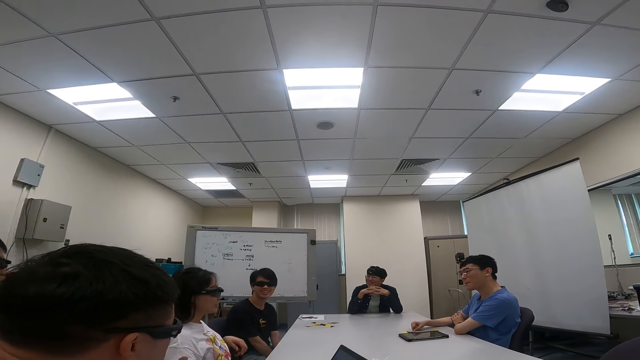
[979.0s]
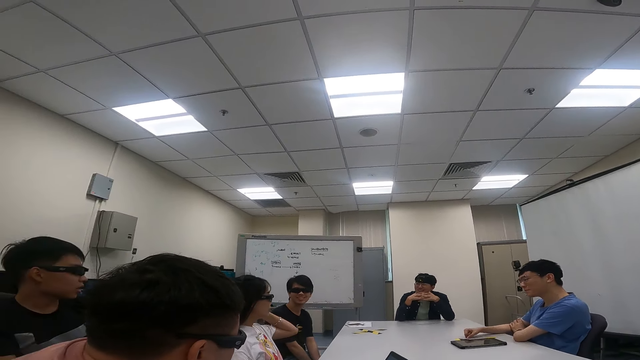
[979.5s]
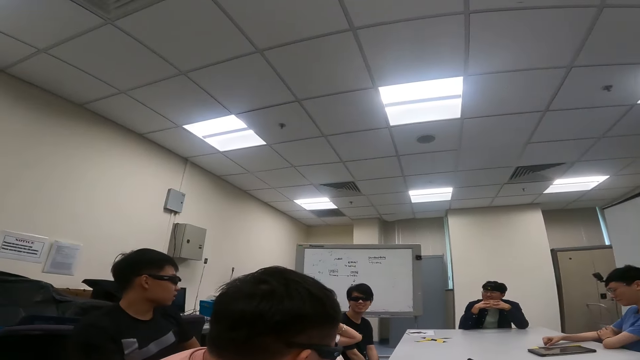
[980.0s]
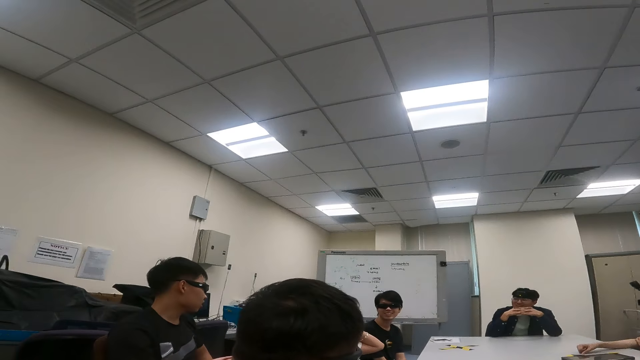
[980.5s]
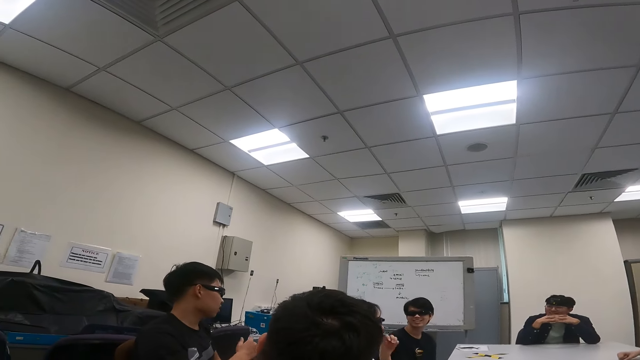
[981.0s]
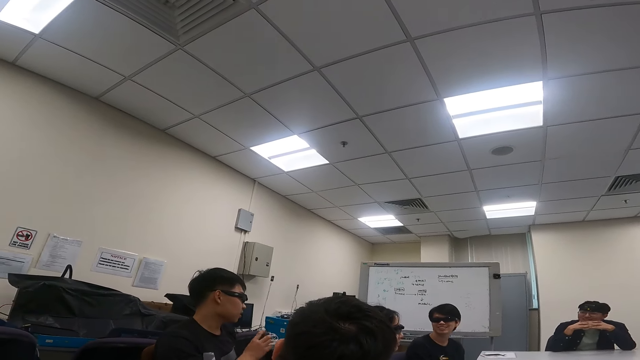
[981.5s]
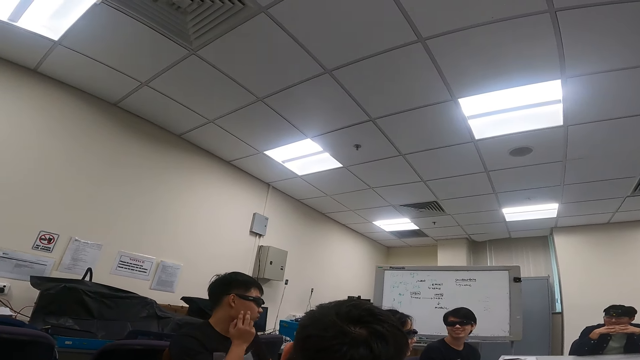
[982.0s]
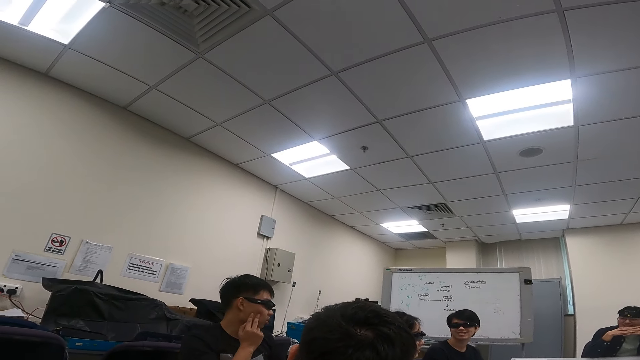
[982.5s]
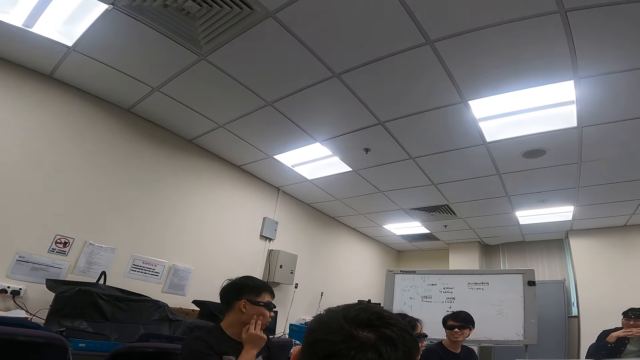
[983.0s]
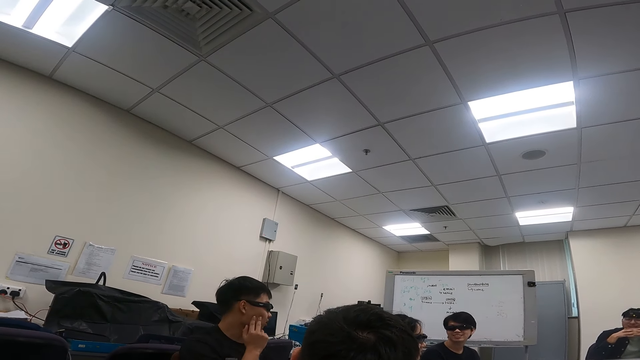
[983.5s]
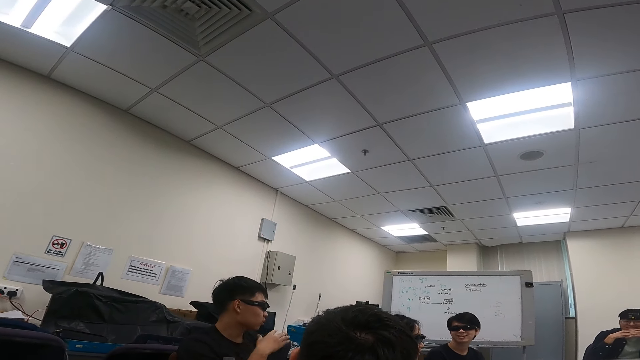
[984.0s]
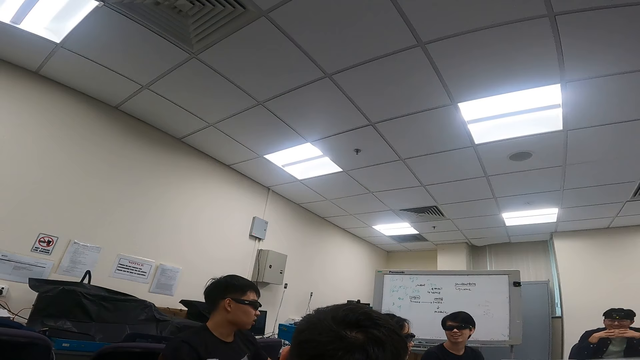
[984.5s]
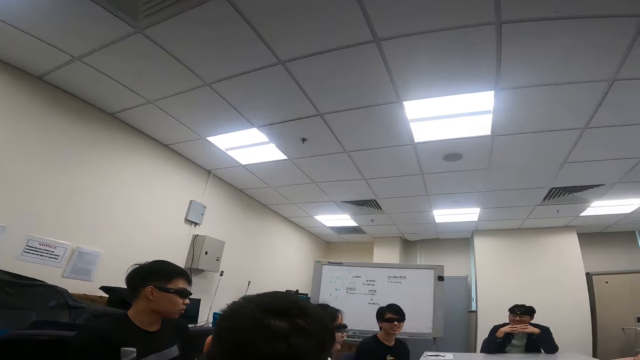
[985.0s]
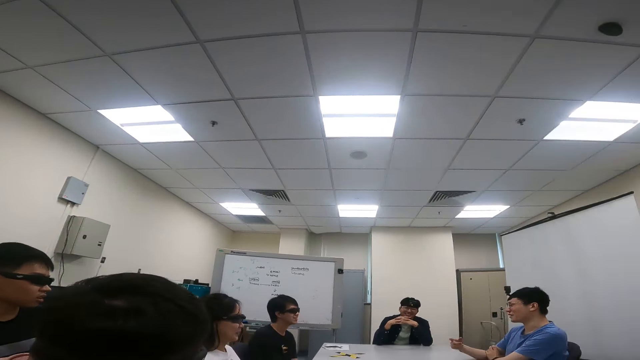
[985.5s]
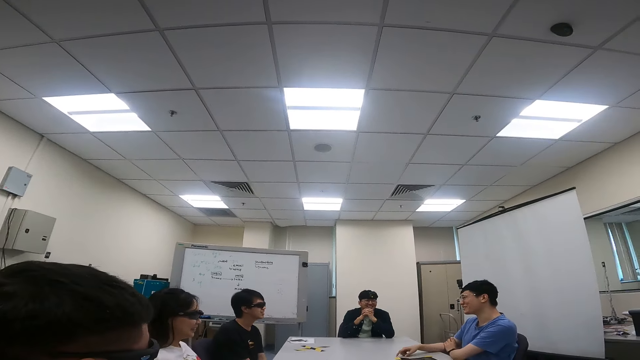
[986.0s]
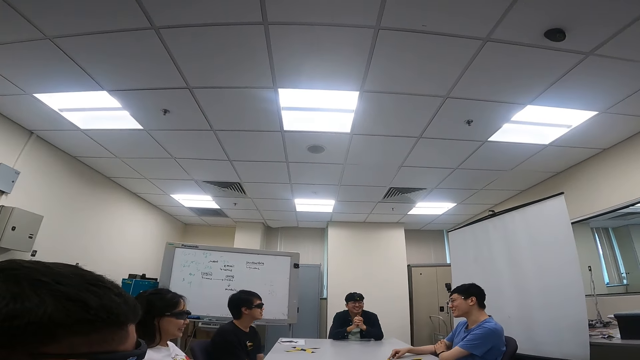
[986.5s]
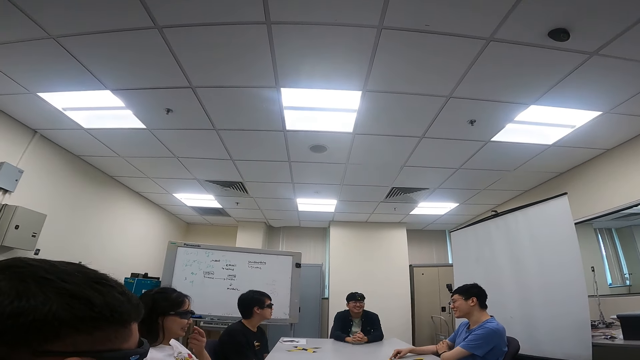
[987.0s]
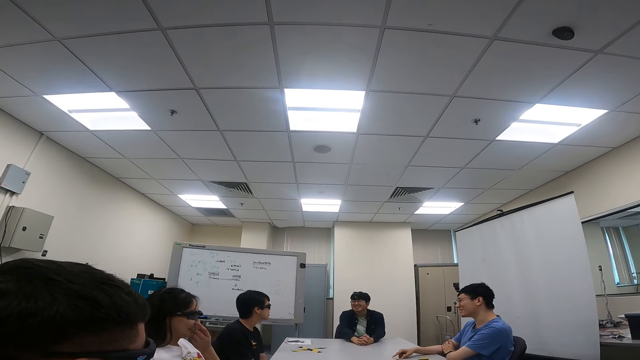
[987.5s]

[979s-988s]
The camera wearer looks around. A person talks to three other people.

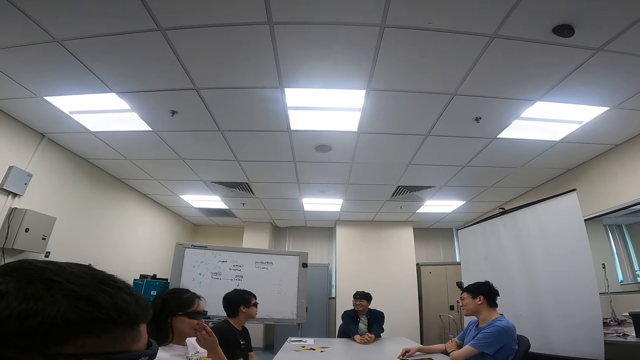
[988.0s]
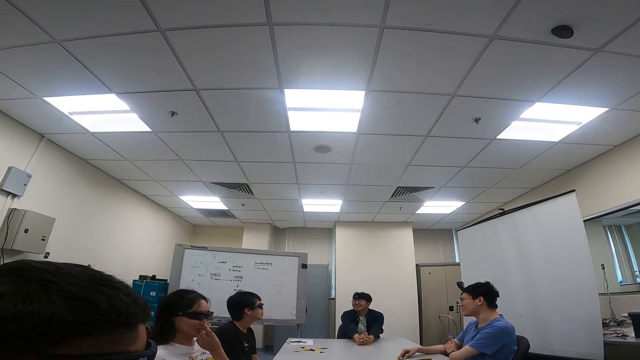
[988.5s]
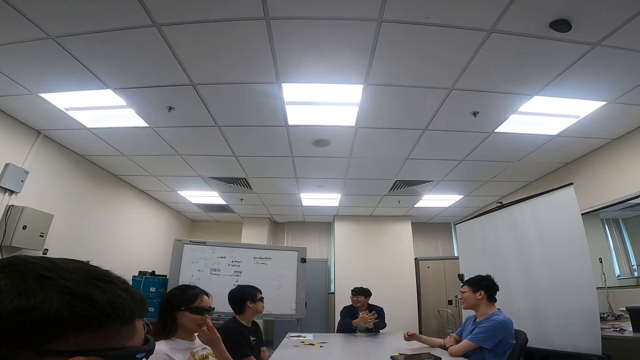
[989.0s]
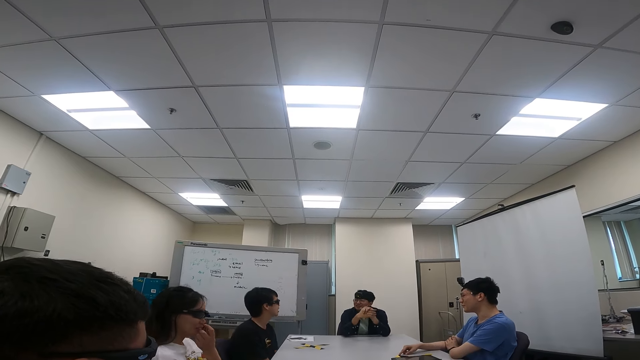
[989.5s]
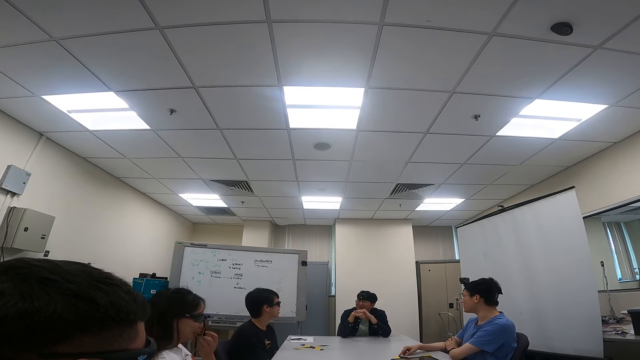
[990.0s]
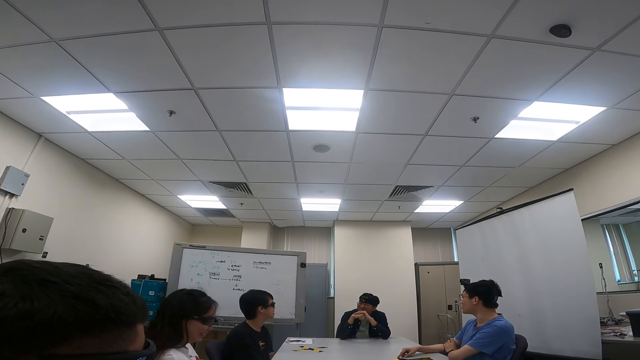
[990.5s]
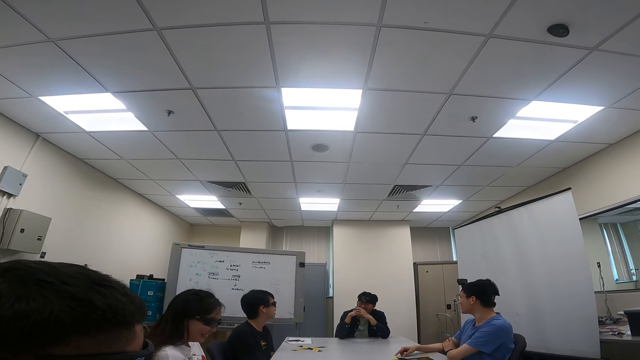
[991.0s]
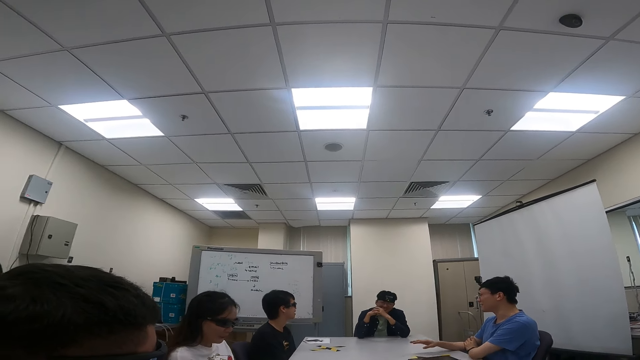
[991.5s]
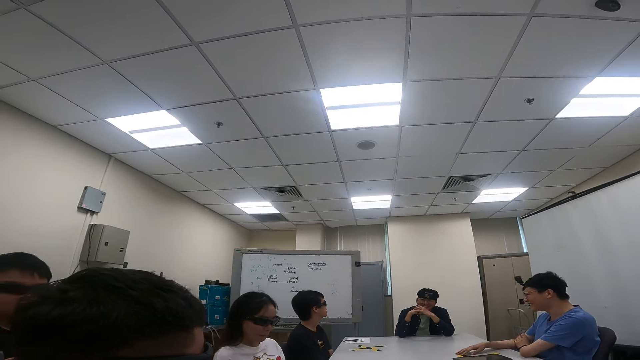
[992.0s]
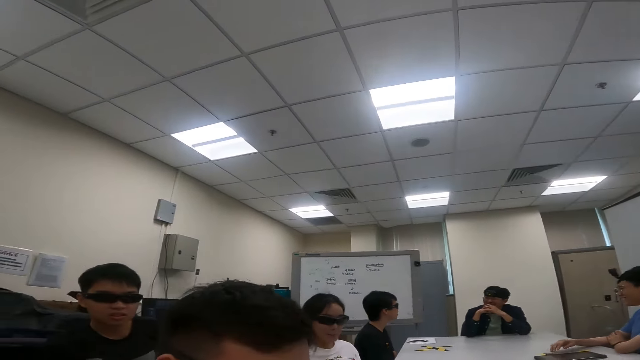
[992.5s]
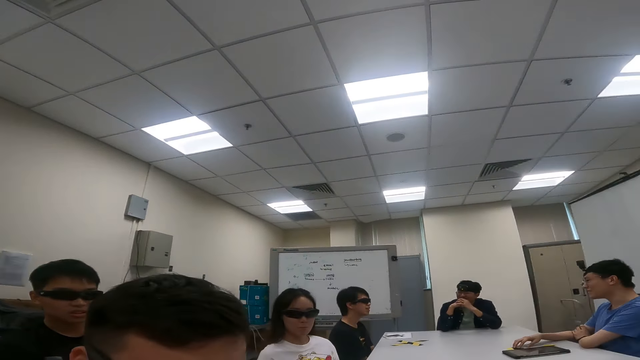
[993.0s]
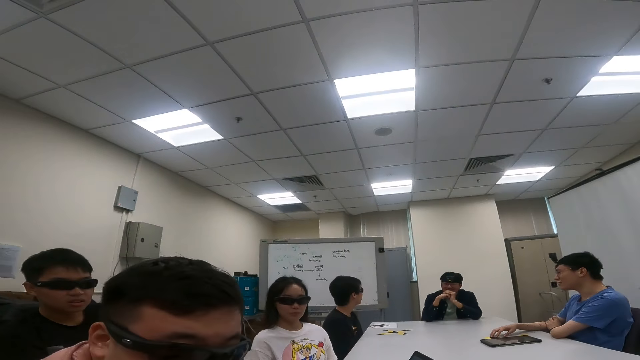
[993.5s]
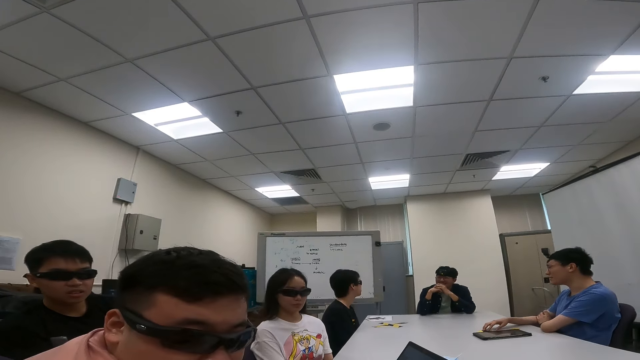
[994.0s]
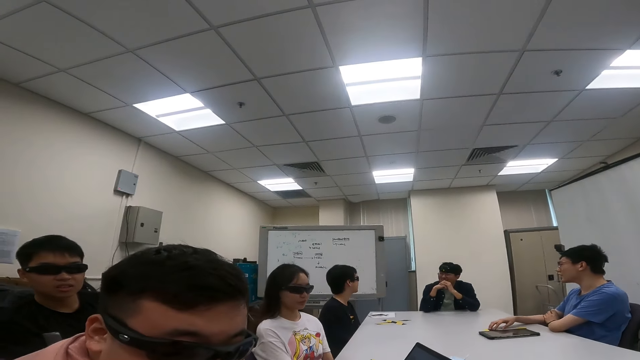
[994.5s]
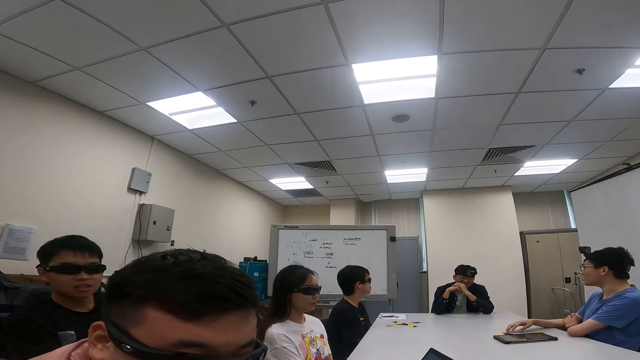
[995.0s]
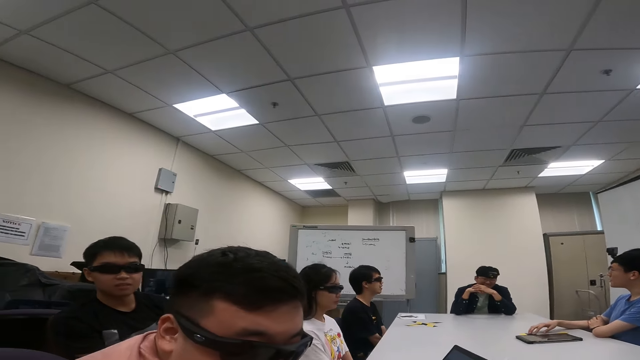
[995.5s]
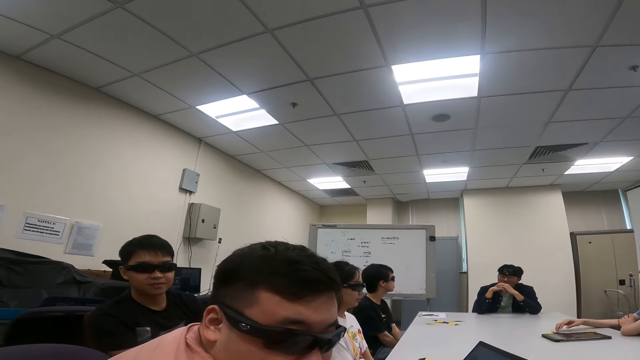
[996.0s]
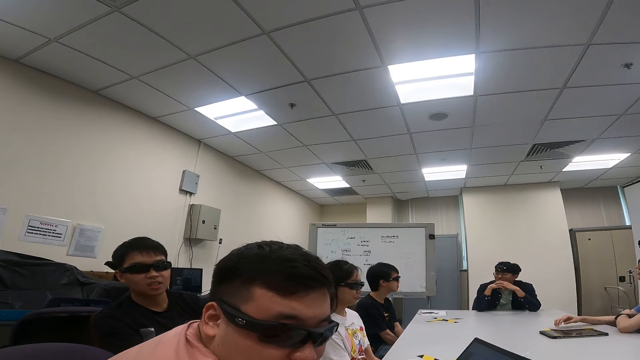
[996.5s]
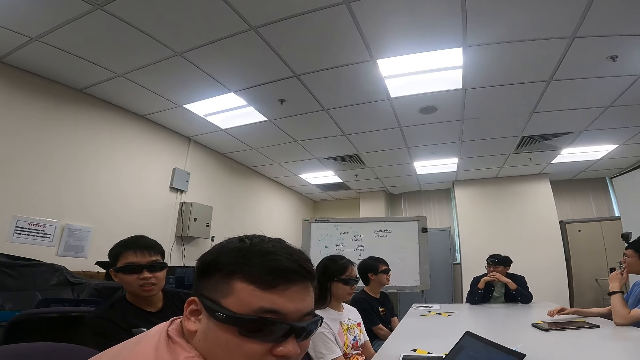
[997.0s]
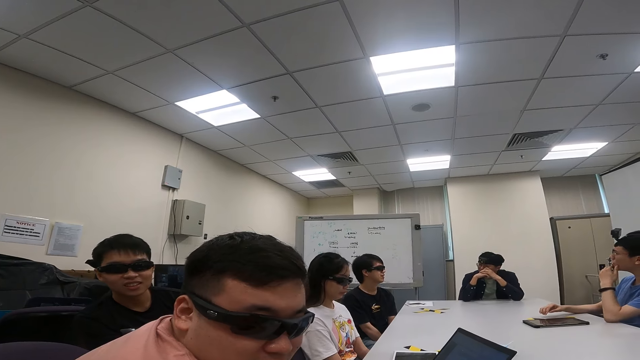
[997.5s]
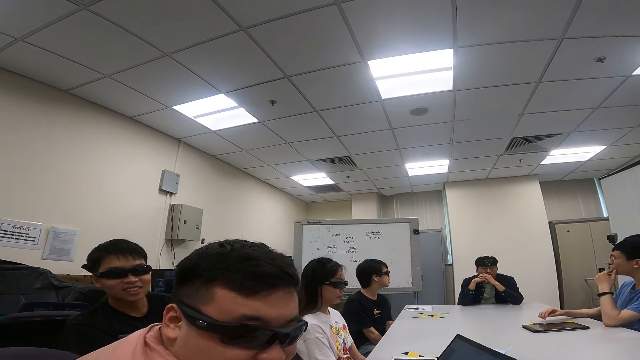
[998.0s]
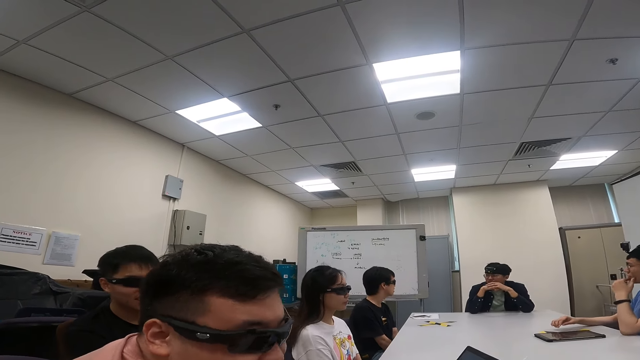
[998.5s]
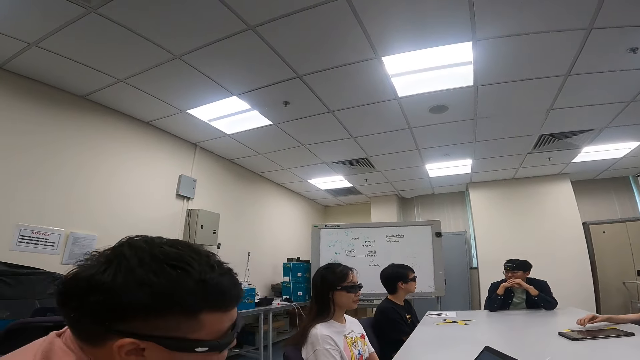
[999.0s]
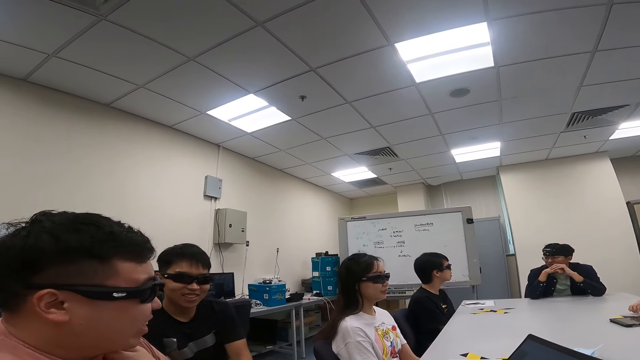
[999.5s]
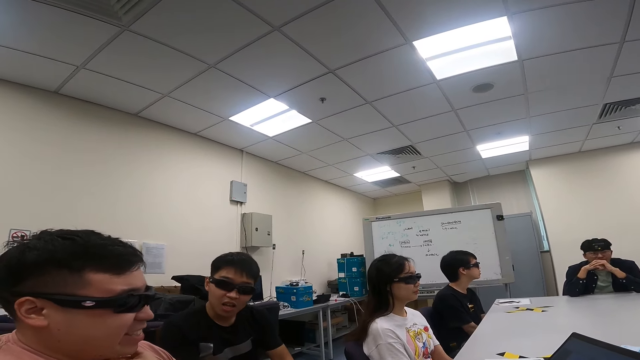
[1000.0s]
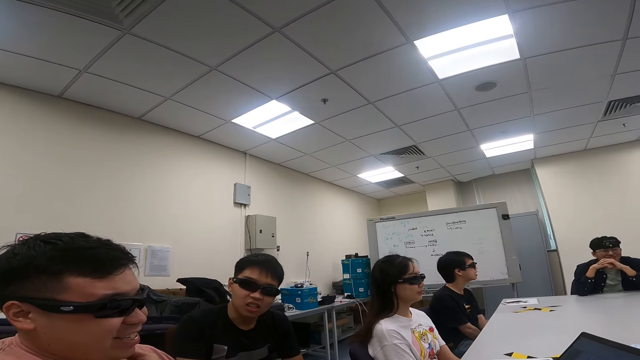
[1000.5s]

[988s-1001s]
A person talks to two other people. A lady holds her nose. The camera wearer talks to one of the people.
